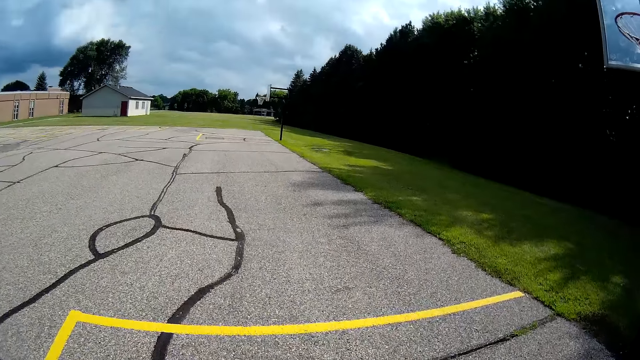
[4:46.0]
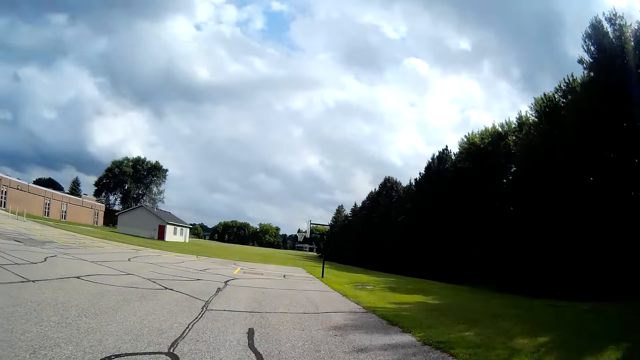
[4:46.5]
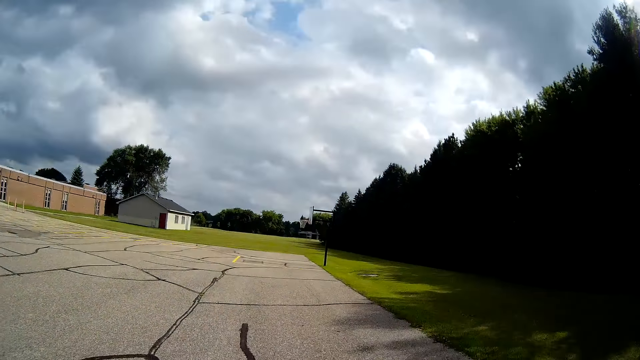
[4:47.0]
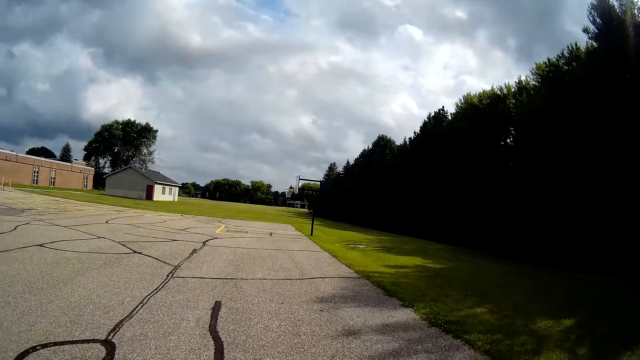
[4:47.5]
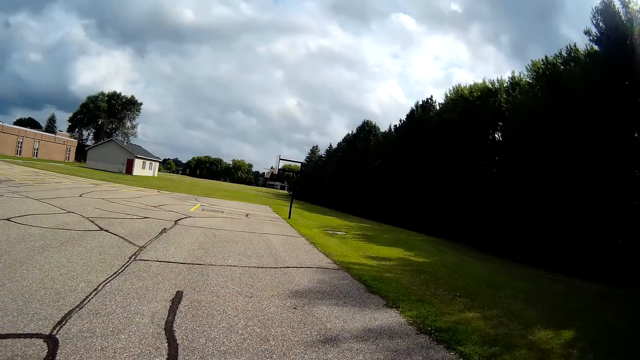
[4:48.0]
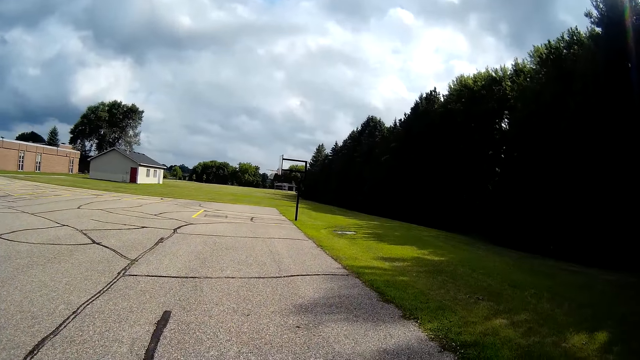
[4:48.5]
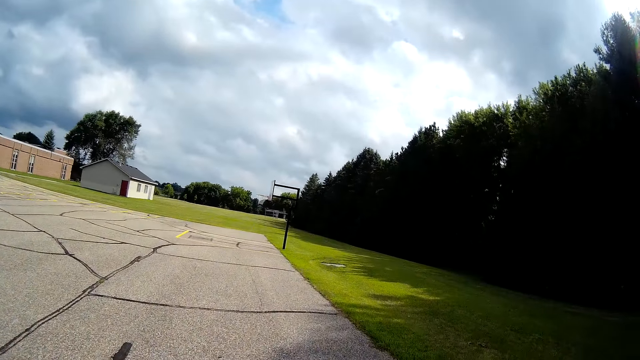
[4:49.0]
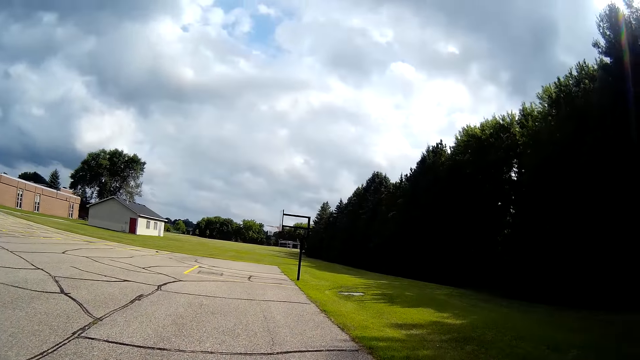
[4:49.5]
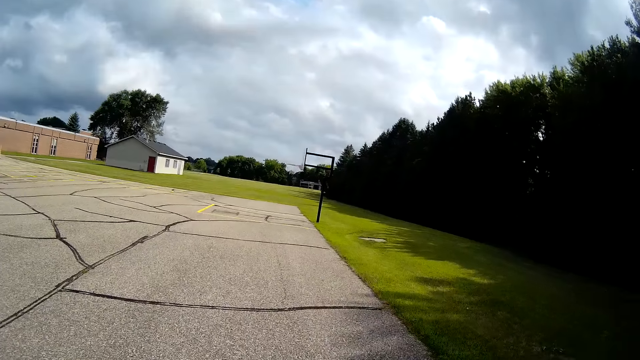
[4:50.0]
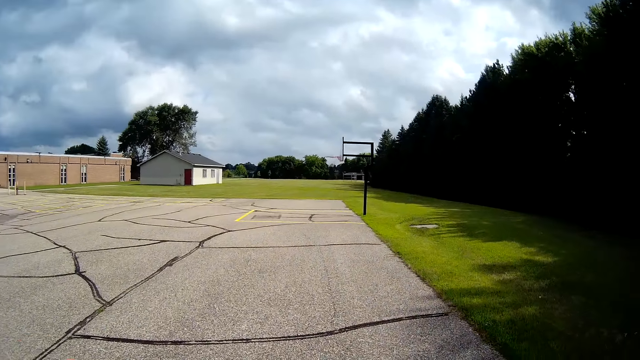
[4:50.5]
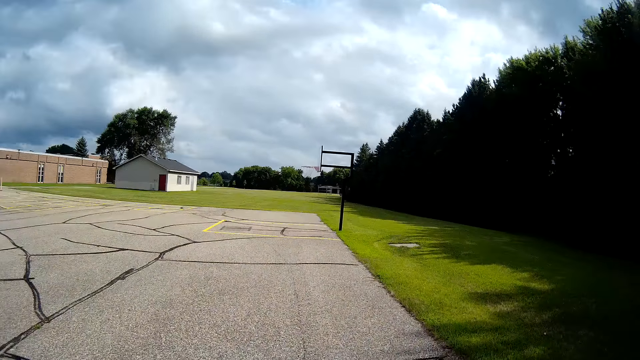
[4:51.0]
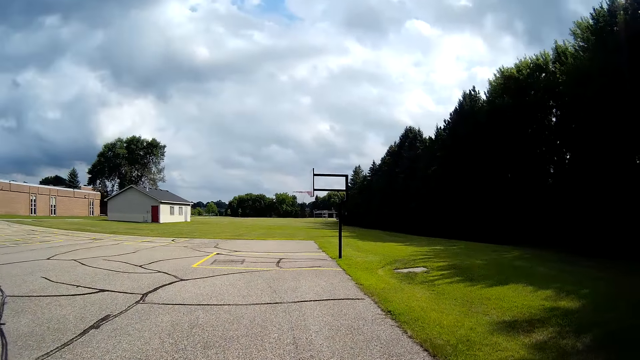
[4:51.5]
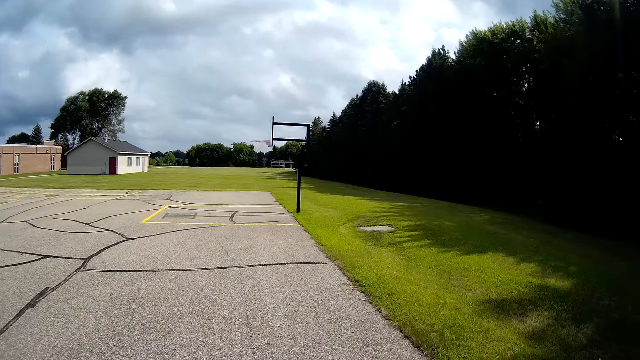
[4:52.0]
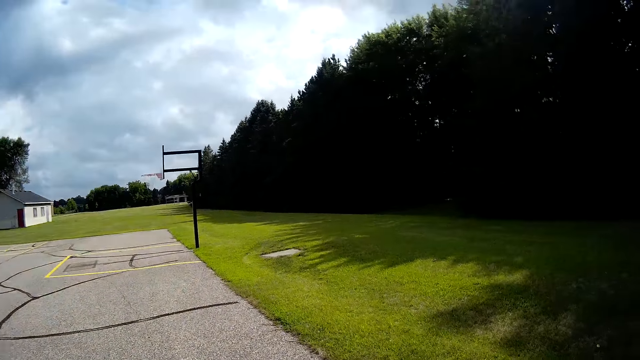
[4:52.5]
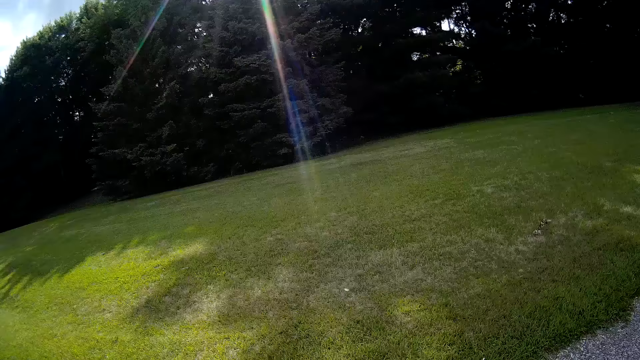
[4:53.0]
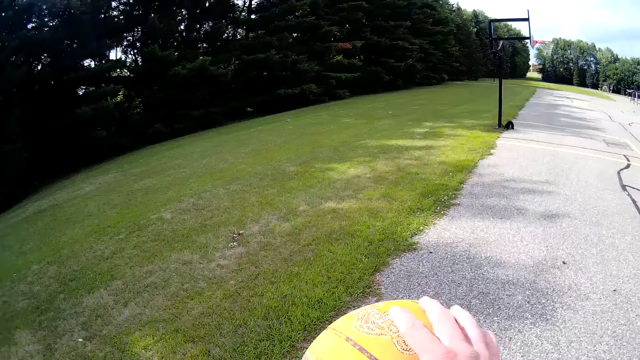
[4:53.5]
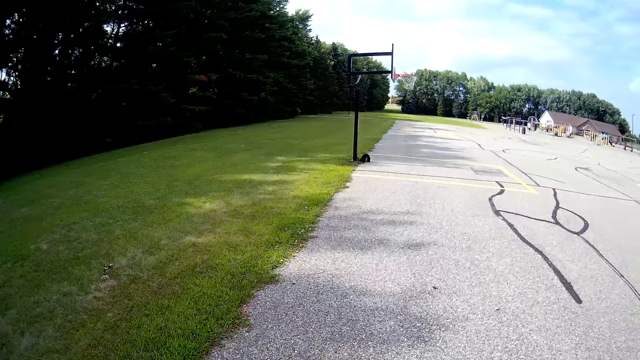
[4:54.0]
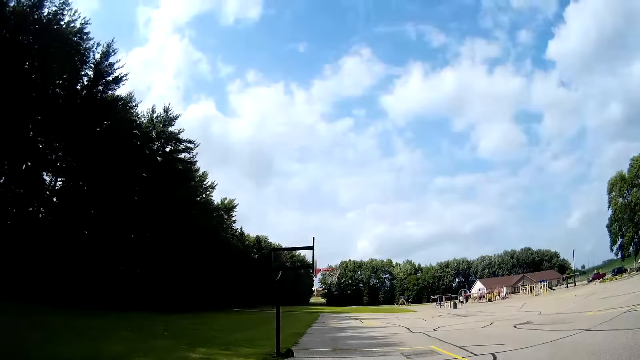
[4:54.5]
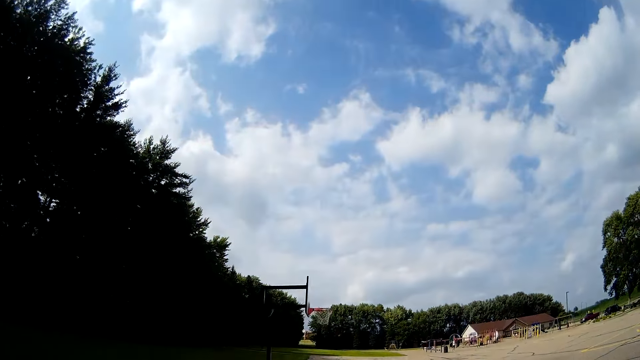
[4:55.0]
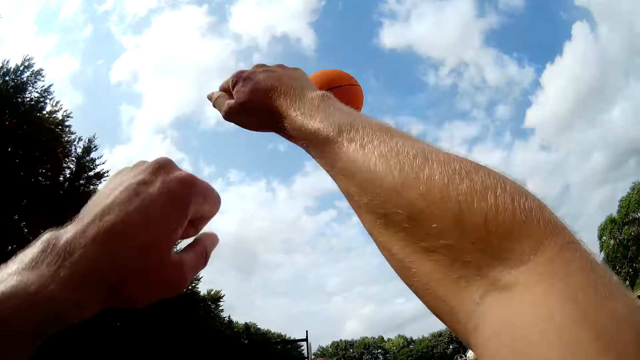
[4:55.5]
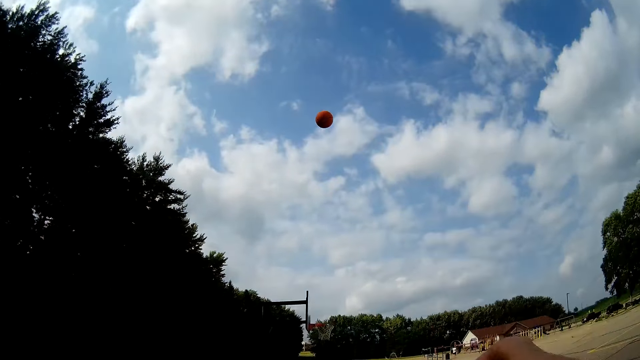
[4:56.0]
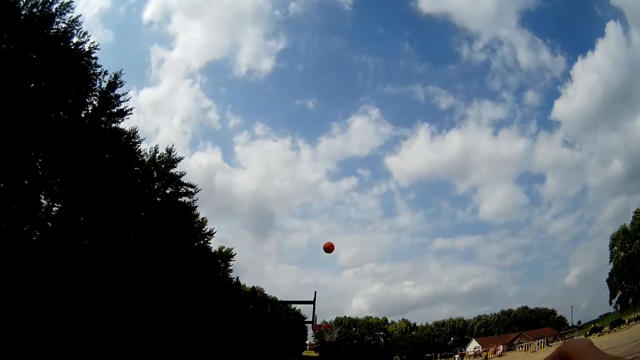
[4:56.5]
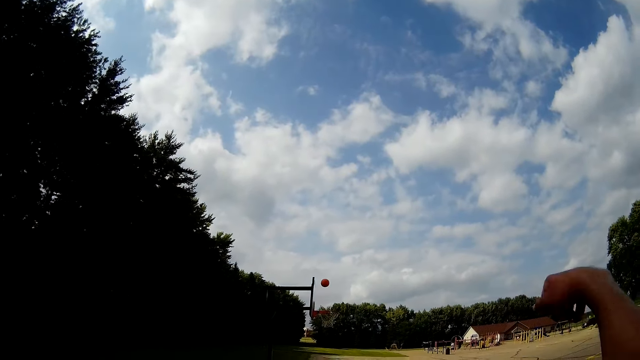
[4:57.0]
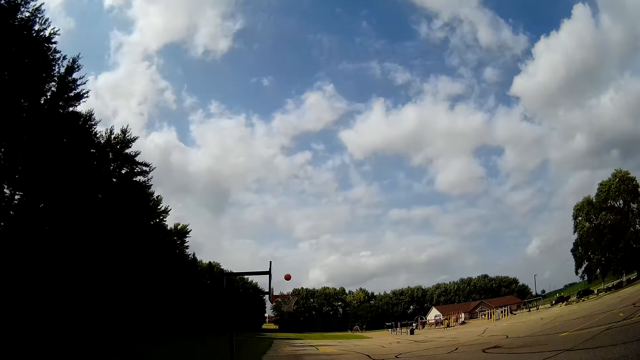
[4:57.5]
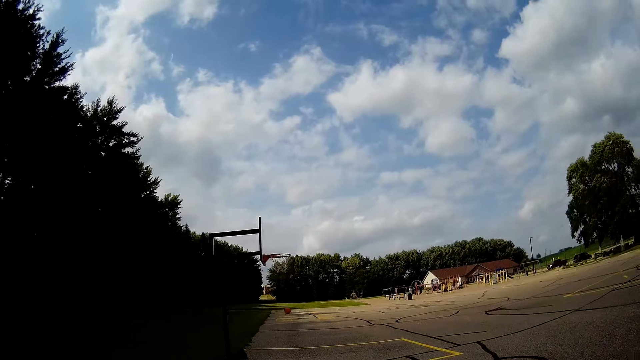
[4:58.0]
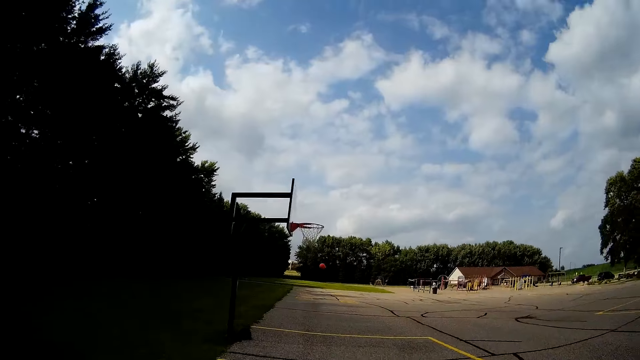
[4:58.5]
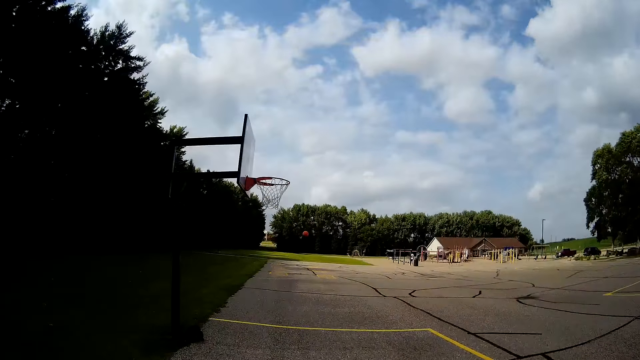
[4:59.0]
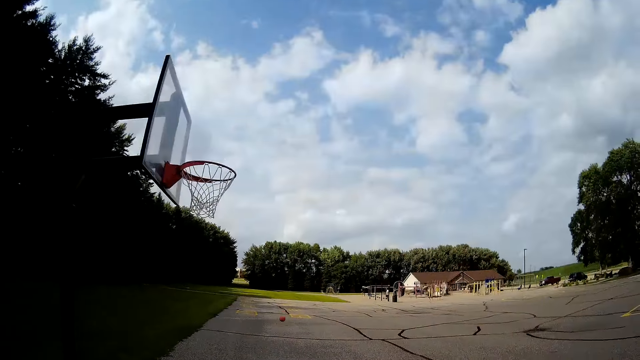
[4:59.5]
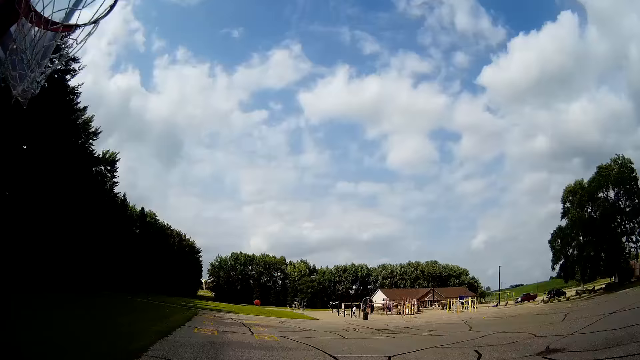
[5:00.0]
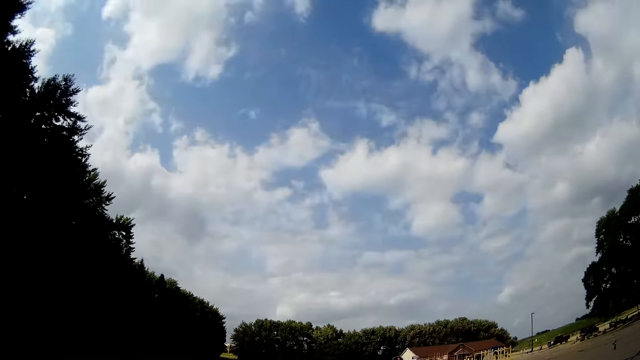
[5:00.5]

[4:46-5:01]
The camera wearer bounces the basketball on the basketball court. They look beside the basketball court. They try throwing the basketball through the basketball hoop. They bounce the basketball on the basketball court. They run towards the basketball. They run towards the rim. They talk to themselves.

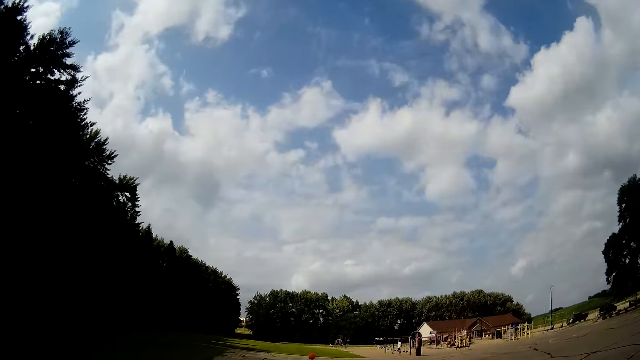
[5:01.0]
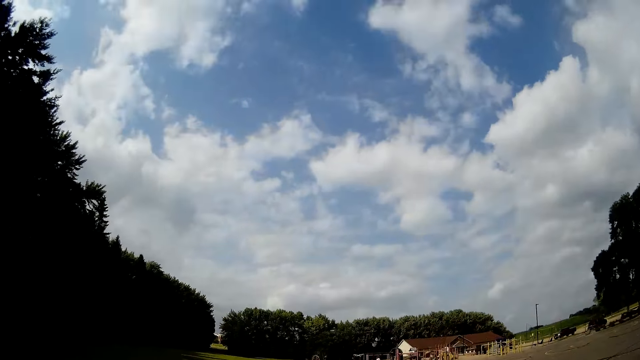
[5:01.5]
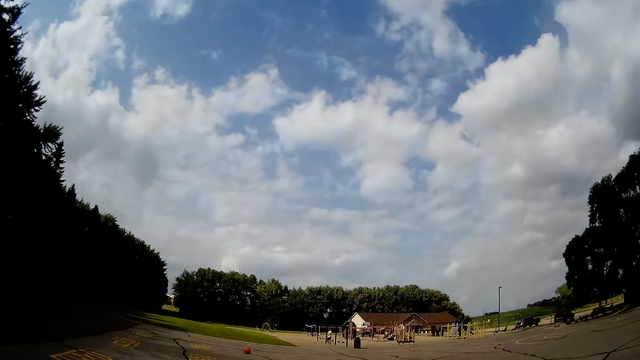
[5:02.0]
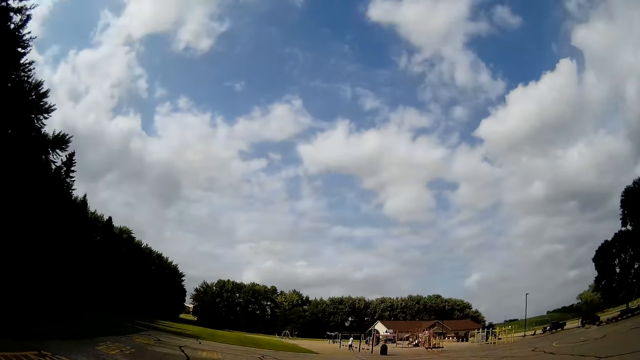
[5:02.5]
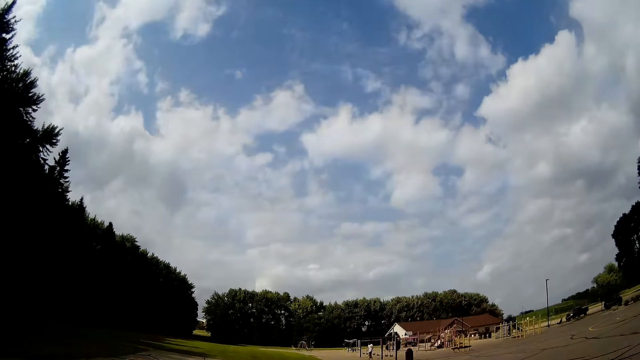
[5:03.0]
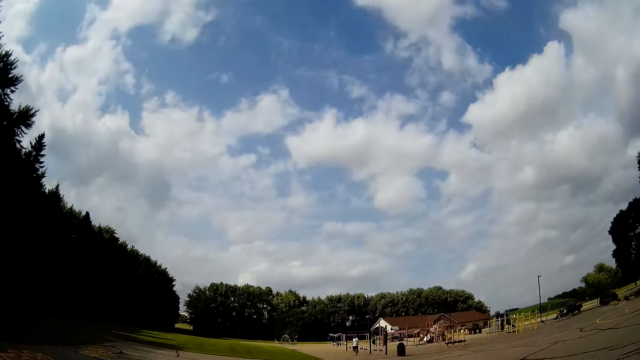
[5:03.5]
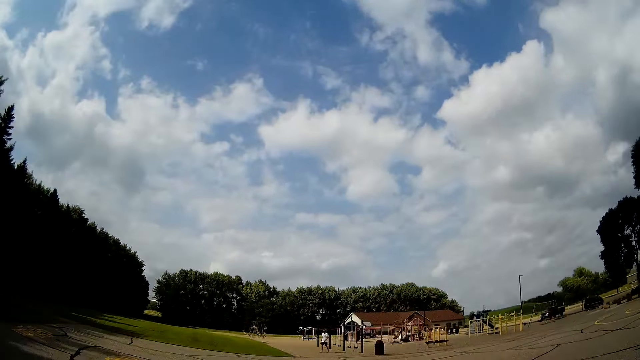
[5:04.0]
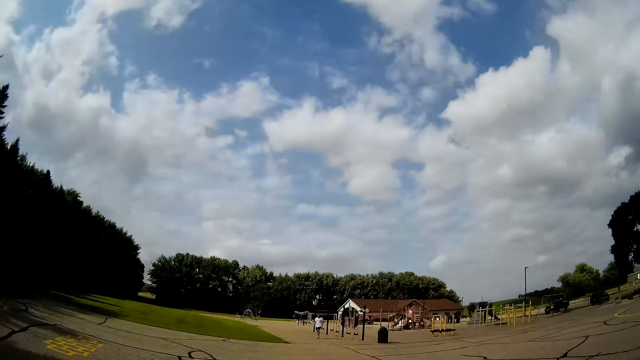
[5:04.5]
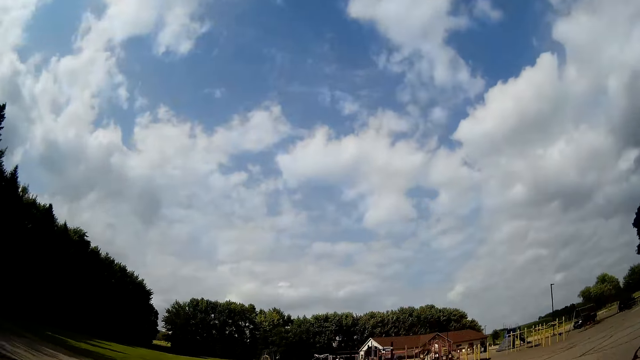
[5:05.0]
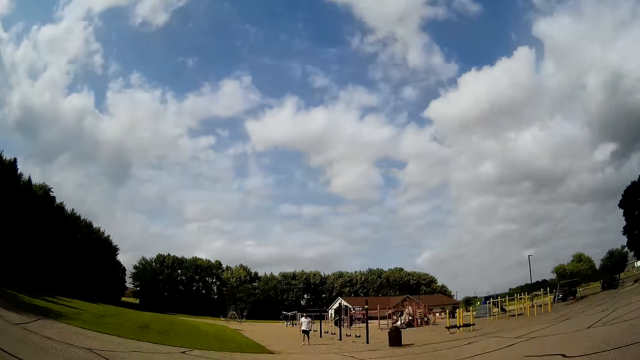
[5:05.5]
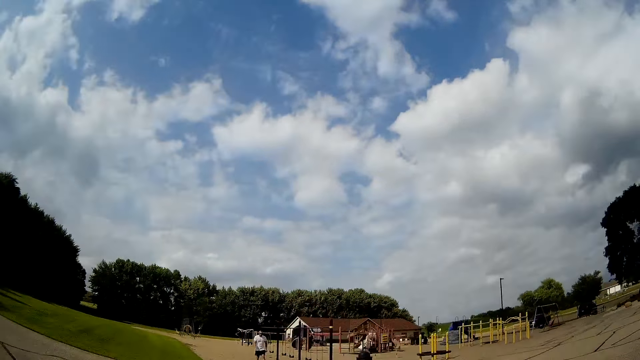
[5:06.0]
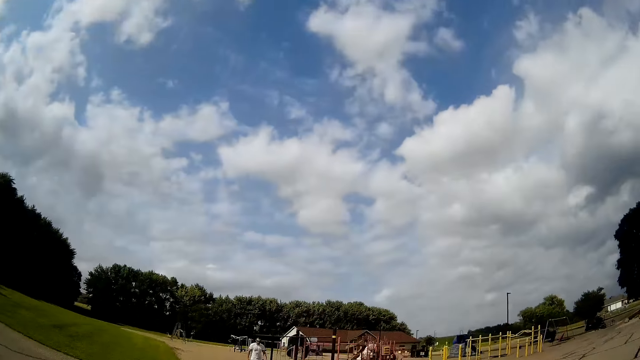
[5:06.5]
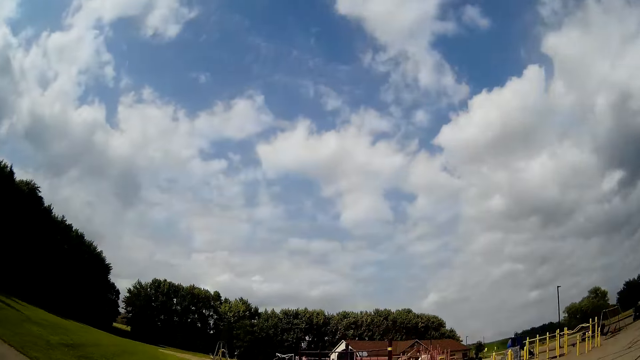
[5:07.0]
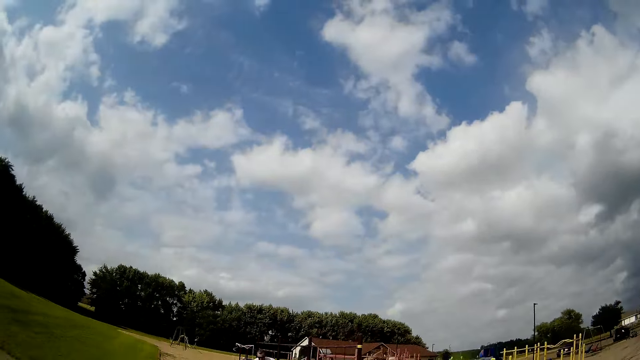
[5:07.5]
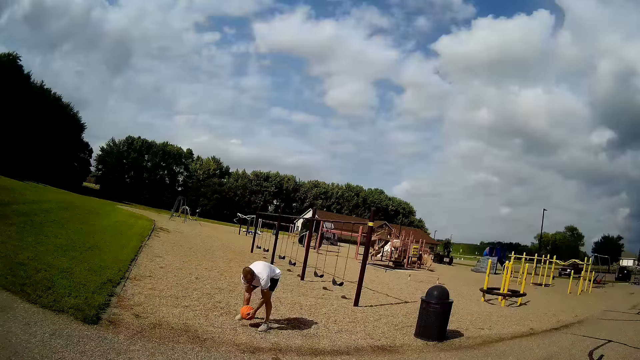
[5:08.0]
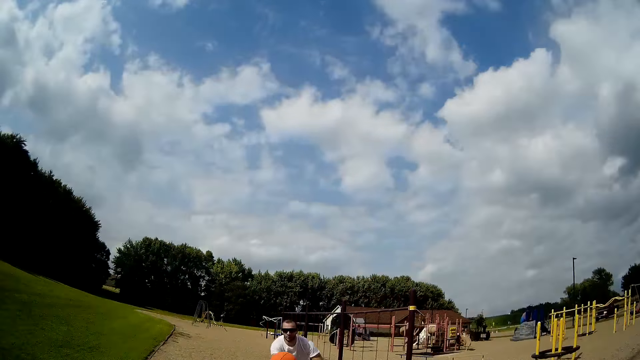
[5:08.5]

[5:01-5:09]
The camera wearer runs towards the basketball. A man picks the ball from the ground. The camera wearer catches the ball from the man. They talk to the man.
